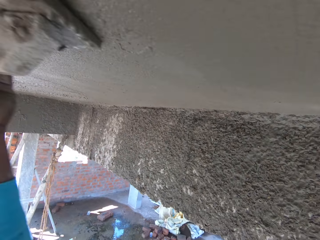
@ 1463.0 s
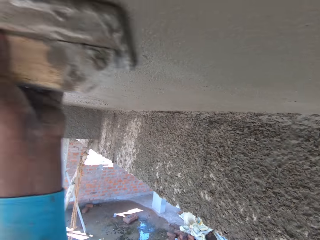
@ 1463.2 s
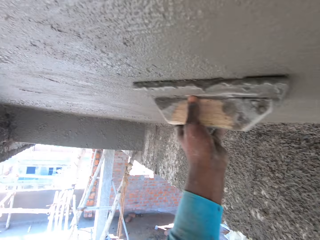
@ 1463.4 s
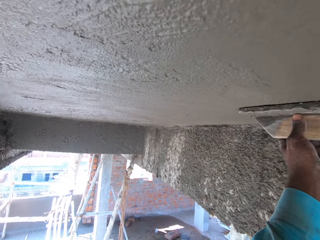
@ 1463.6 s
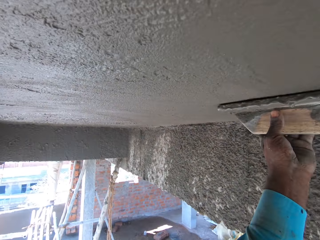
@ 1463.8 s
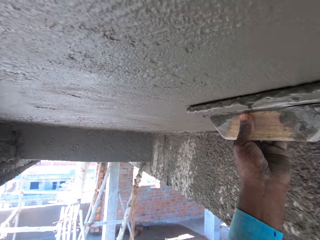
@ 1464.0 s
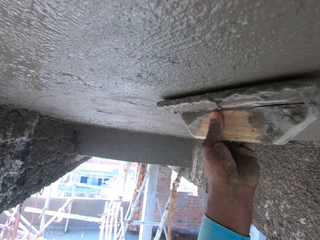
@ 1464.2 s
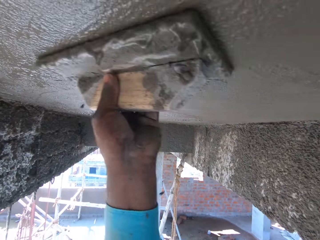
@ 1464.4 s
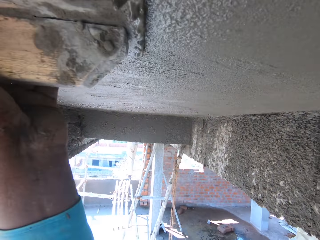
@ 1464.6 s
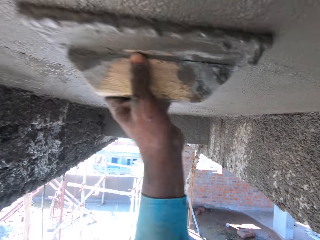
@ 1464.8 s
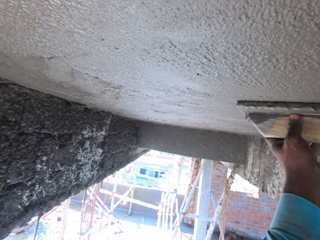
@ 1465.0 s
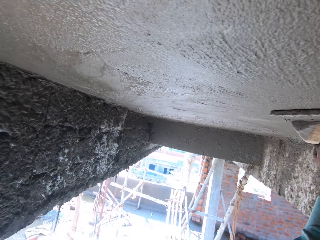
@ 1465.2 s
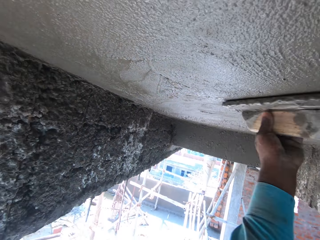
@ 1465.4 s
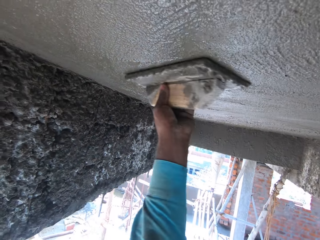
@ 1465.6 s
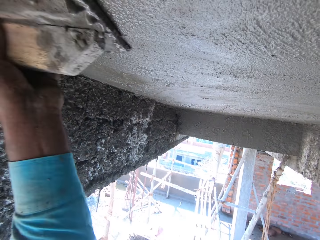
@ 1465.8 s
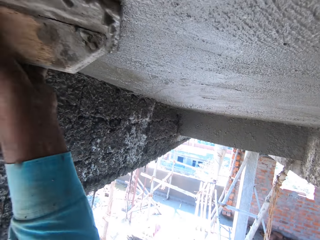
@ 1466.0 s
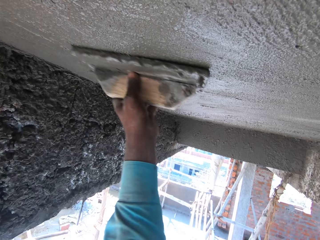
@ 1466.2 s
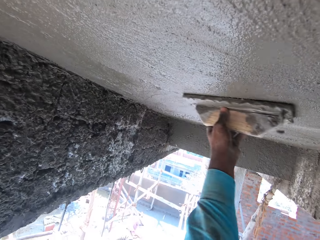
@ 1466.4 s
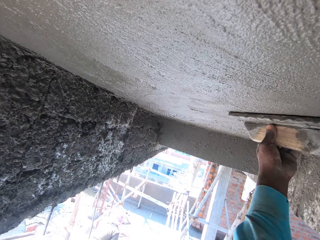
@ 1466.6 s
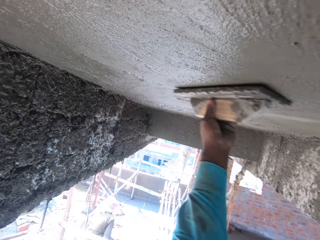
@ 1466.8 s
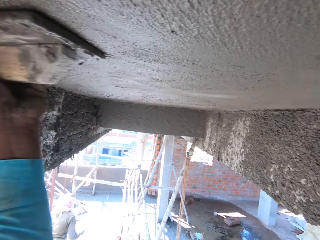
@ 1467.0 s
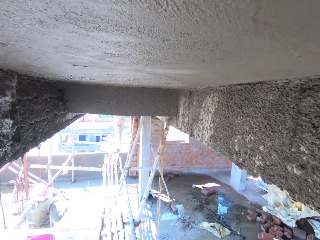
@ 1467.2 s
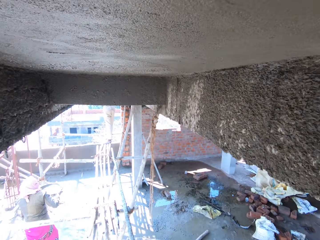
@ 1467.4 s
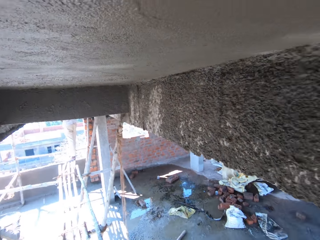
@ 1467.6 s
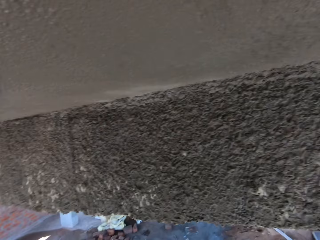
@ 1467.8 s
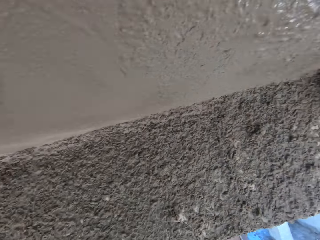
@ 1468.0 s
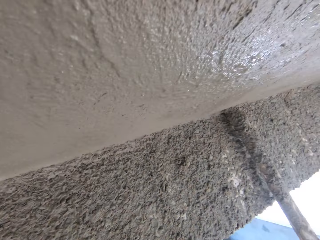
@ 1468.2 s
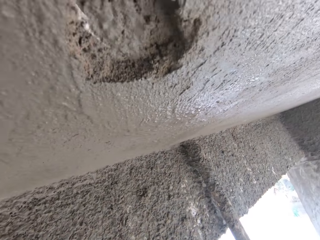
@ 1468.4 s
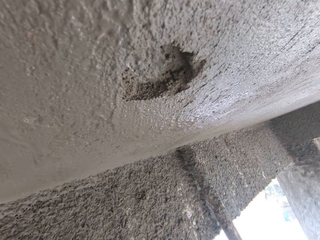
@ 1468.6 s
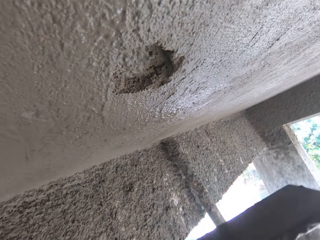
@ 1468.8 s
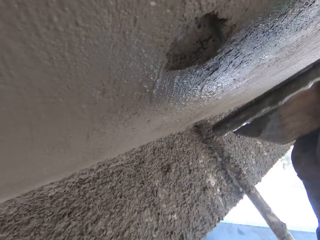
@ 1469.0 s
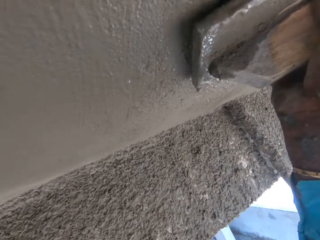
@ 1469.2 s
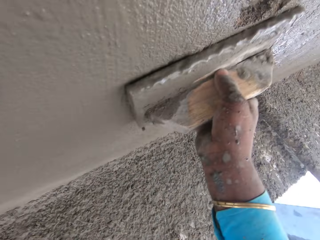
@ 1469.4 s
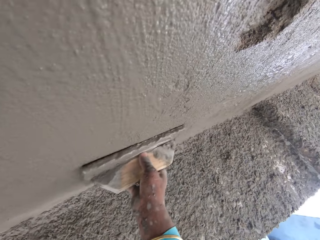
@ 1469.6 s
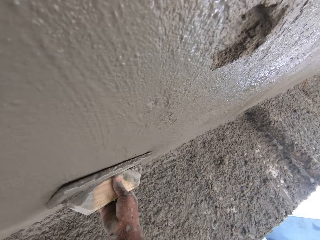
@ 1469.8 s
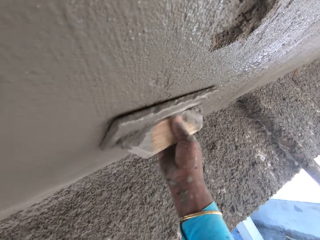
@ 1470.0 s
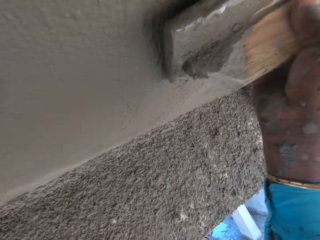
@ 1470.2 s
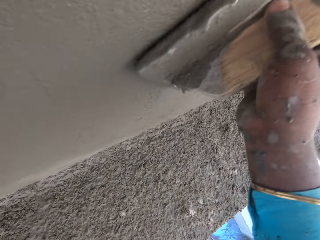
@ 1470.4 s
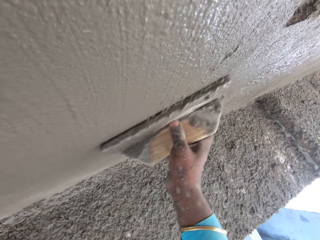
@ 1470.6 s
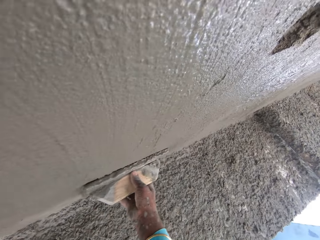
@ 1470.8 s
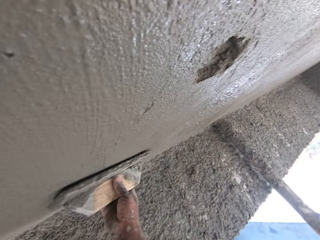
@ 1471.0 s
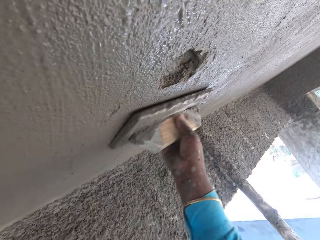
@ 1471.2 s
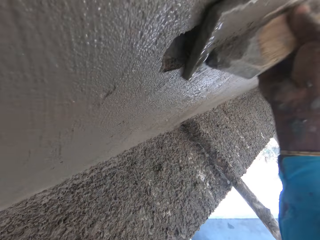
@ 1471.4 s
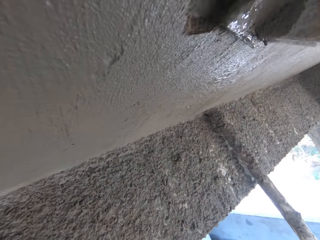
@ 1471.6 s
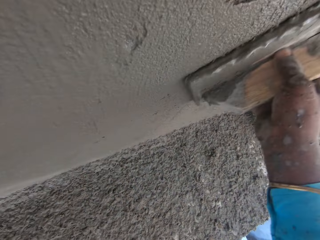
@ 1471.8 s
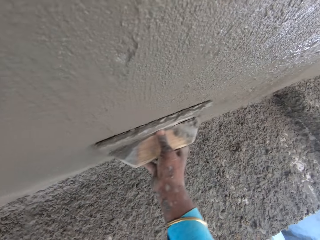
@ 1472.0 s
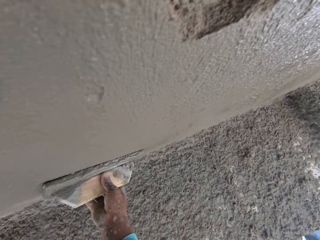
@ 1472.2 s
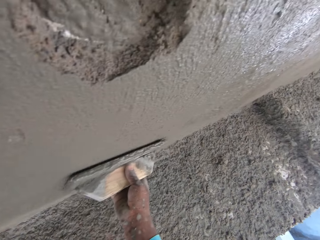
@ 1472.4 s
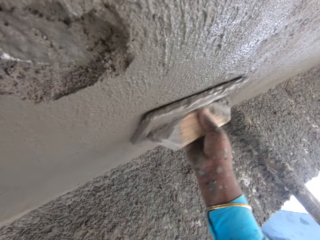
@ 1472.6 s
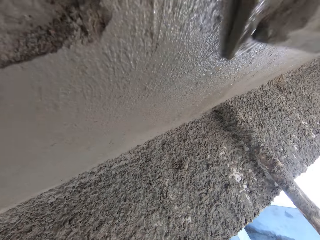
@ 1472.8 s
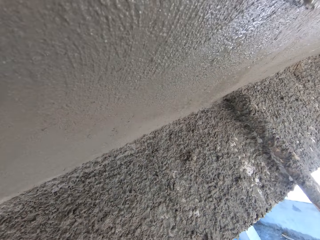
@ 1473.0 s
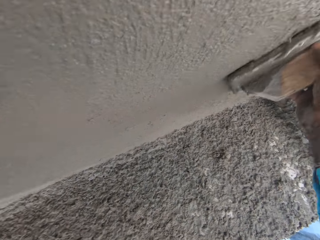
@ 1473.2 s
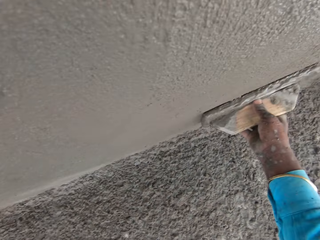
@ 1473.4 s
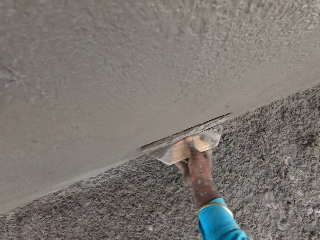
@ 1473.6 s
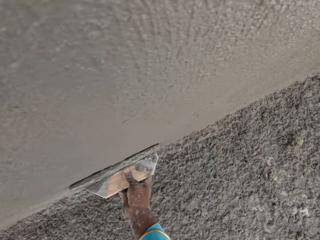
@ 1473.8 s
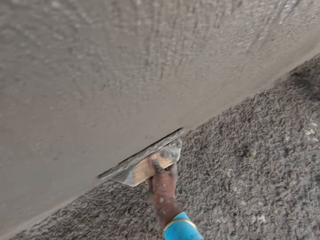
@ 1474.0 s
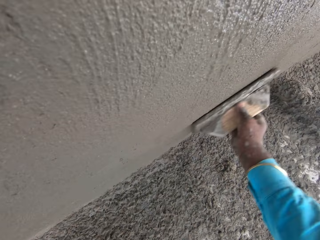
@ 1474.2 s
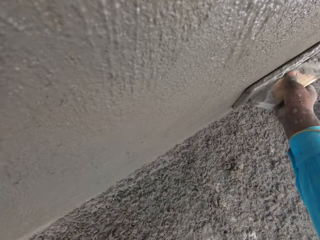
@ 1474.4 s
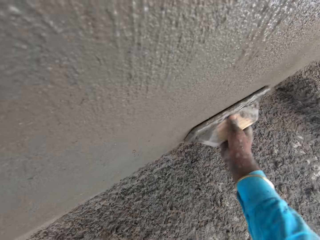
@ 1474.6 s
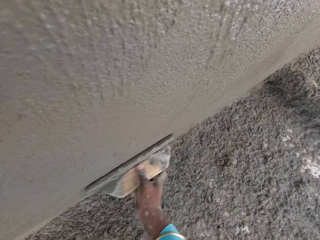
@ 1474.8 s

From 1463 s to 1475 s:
The camera wearer stops, turns around, and smoothens the ceiling or wall with the trowel wood with his right hand.

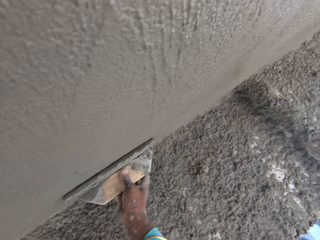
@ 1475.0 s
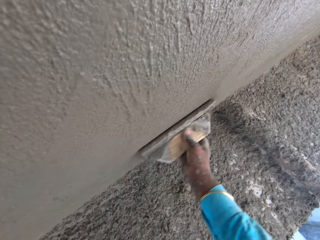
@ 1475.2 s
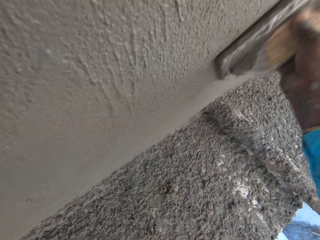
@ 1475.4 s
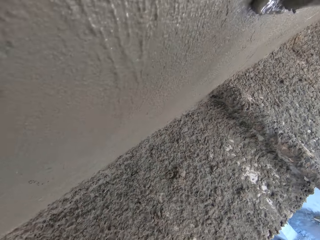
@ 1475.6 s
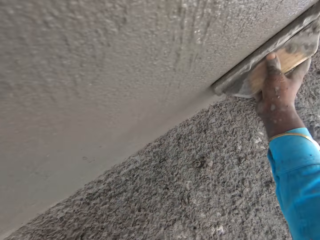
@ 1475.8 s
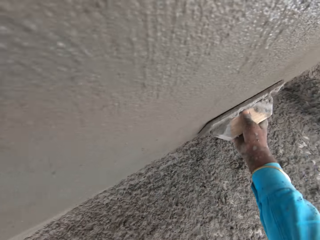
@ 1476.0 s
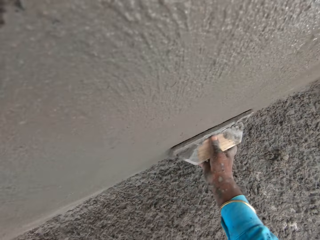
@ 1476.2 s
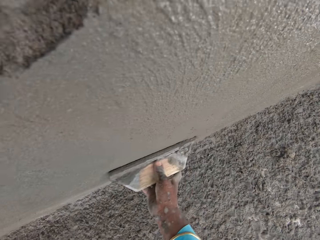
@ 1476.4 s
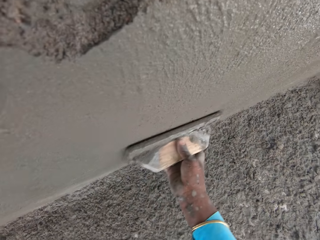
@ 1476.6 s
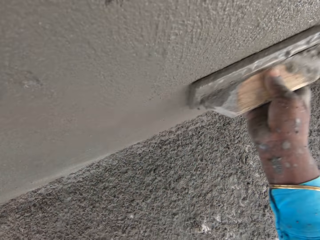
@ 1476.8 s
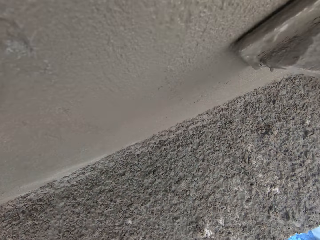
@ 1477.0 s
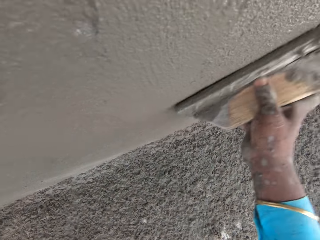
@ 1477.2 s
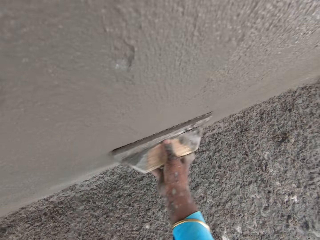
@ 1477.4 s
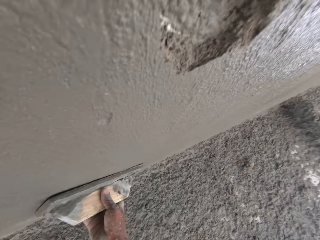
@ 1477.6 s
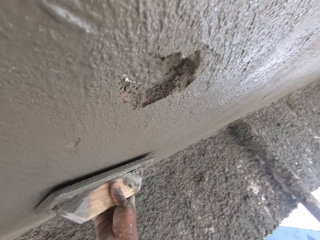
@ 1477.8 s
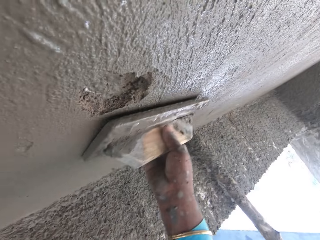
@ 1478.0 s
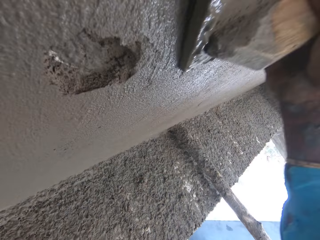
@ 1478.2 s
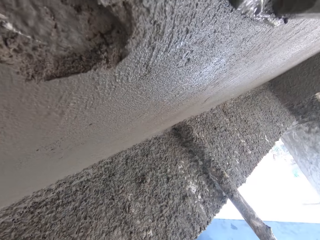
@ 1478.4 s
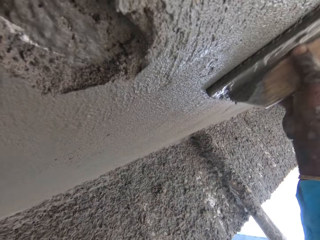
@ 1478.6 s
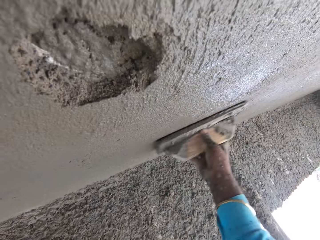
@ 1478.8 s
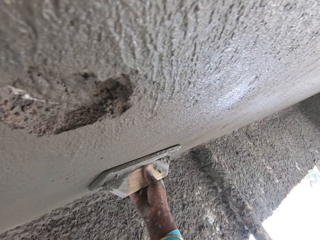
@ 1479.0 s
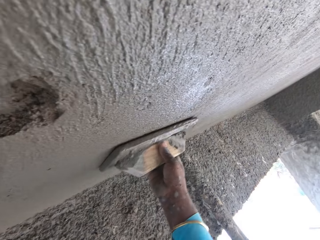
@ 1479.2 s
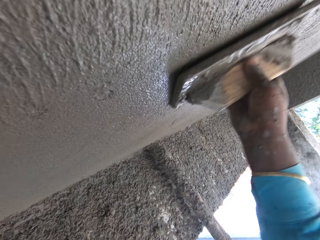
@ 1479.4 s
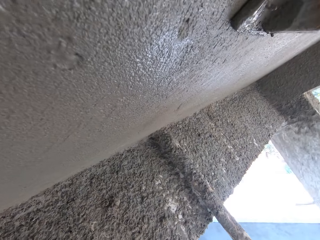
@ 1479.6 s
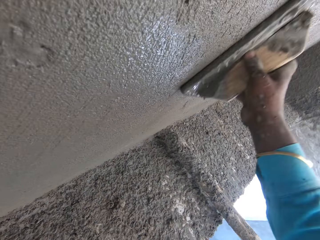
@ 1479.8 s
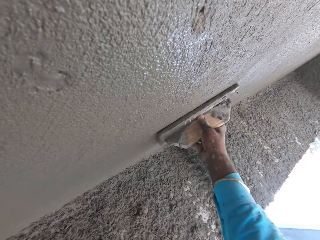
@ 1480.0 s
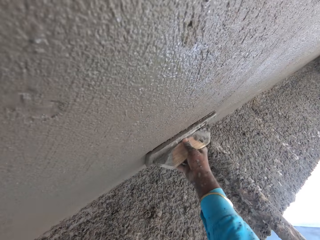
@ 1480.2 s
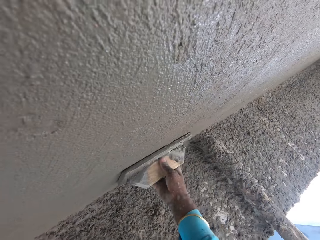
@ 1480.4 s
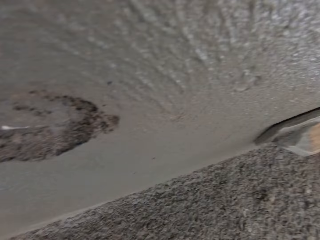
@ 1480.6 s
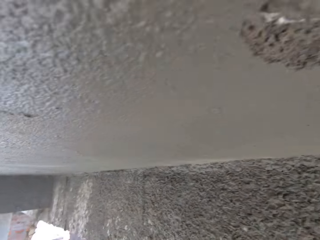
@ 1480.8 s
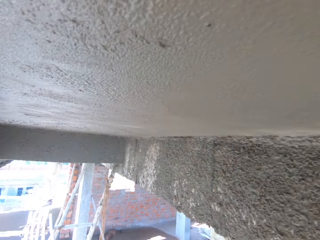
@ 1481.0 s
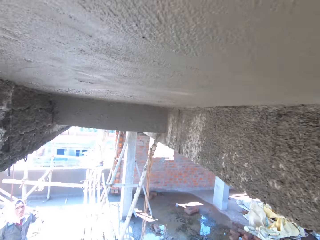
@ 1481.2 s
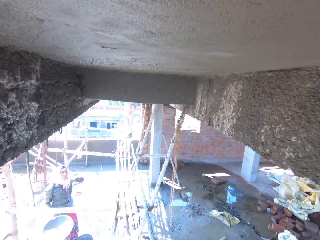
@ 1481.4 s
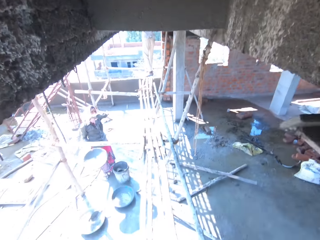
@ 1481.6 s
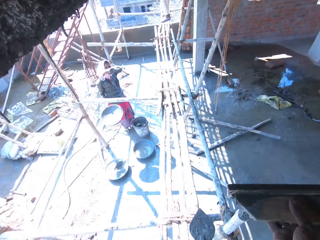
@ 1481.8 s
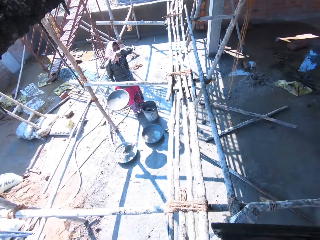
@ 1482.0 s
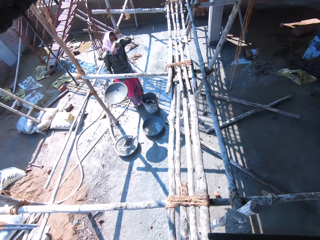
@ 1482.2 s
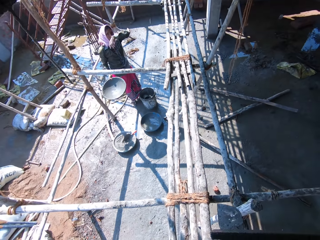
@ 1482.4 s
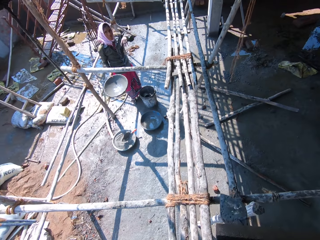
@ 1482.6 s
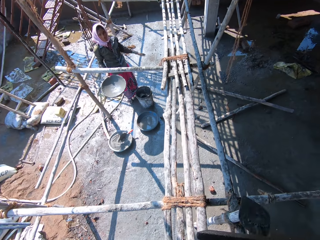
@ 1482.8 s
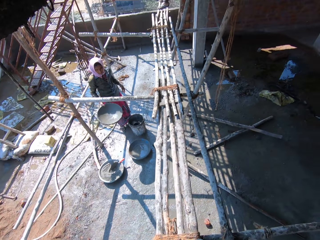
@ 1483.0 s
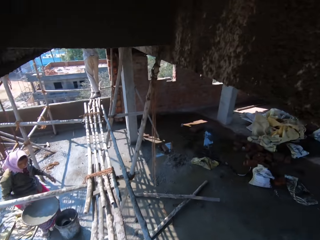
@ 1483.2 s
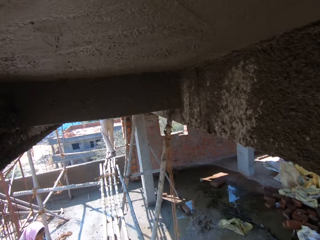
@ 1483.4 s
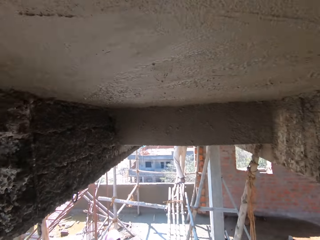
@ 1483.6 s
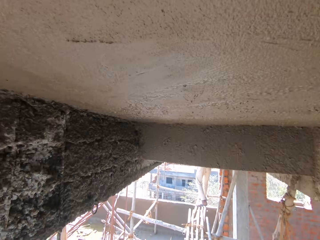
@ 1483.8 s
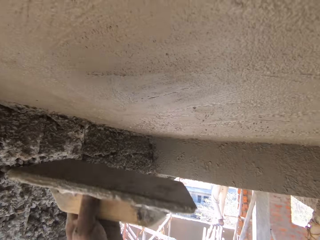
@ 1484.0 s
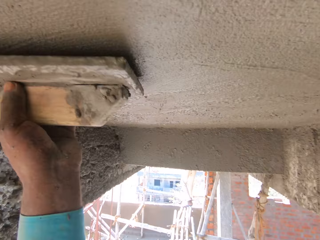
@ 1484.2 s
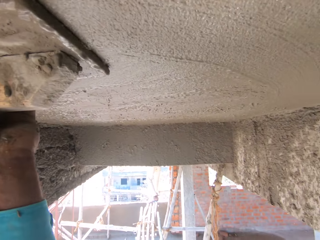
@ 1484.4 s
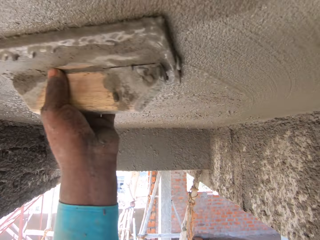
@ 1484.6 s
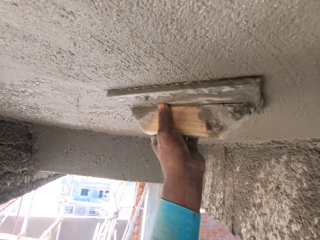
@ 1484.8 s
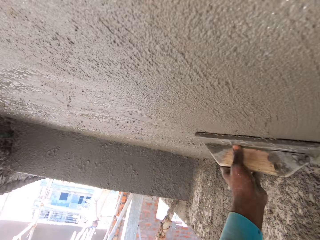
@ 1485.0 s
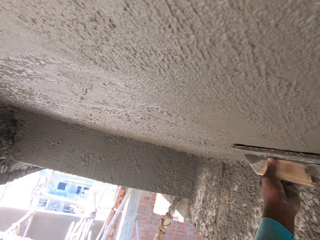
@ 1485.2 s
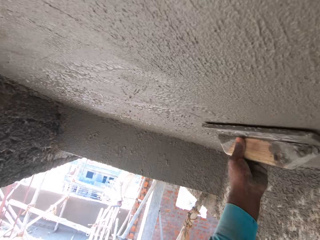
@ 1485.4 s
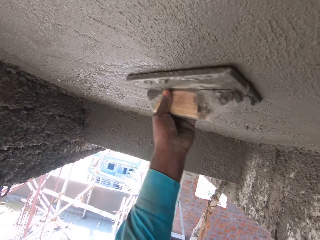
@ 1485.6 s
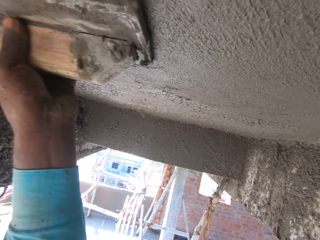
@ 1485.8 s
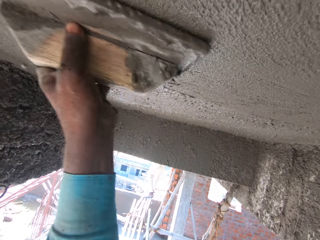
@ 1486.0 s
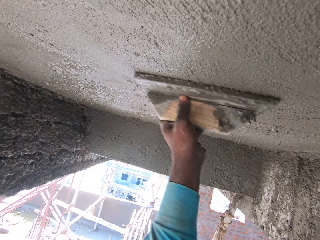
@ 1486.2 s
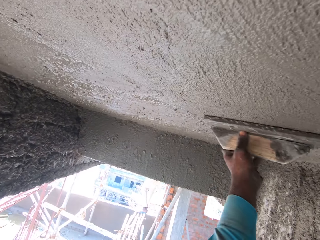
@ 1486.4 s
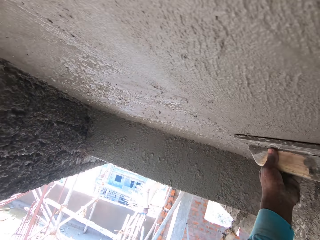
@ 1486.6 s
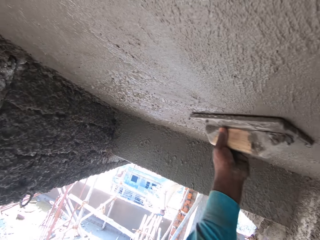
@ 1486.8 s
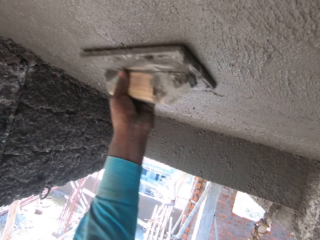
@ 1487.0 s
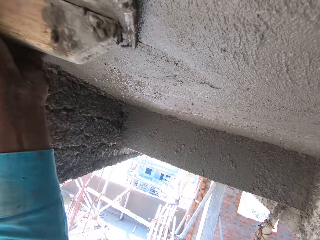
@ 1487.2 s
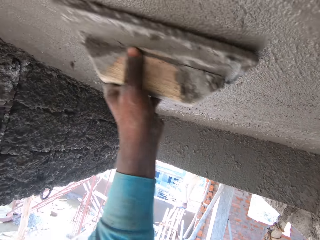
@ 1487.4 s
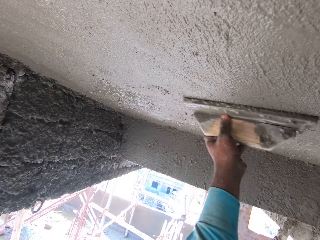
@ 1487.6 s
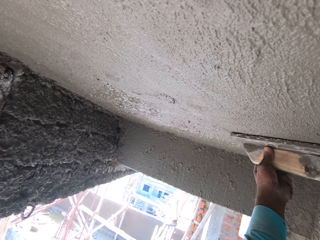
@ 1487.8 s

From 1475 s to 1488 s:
The camera wearer stops and looks around. He holds the trowel wood with his left hand. He smoothens the ceiling or wall with the trowel wood with his left hand.
